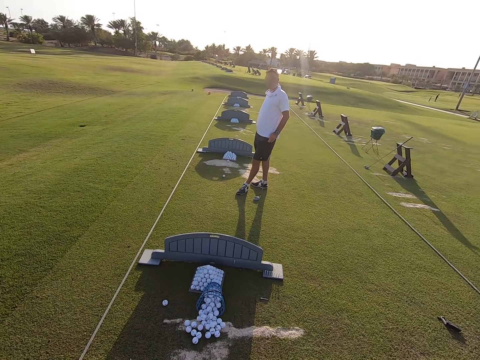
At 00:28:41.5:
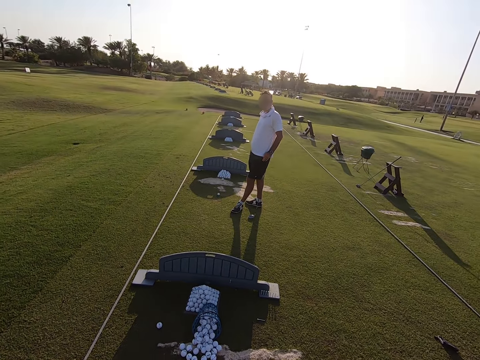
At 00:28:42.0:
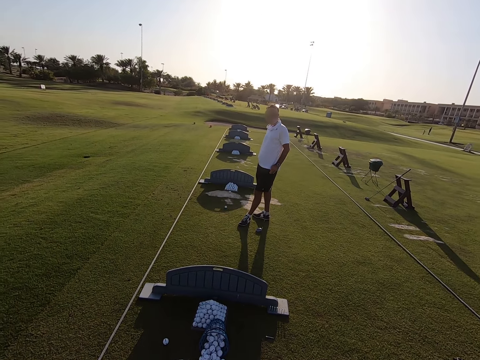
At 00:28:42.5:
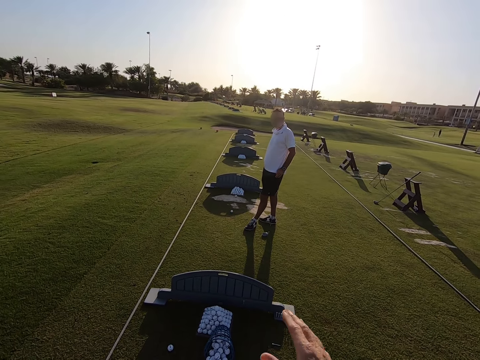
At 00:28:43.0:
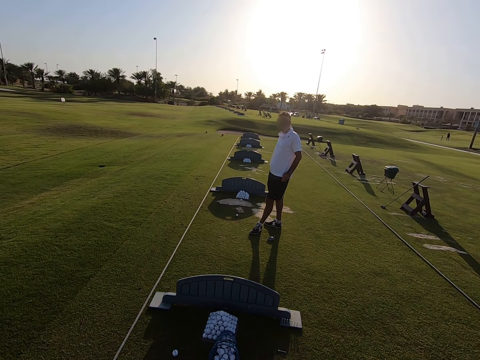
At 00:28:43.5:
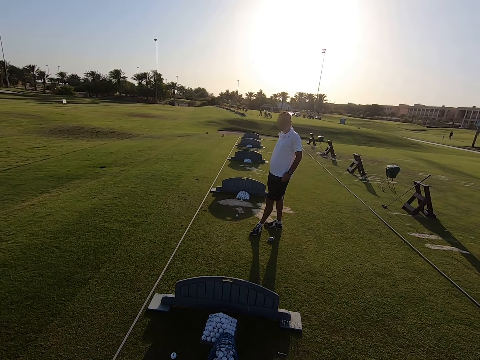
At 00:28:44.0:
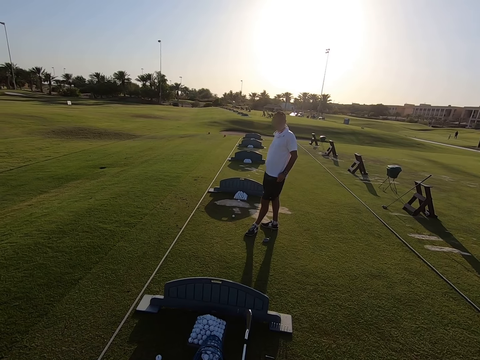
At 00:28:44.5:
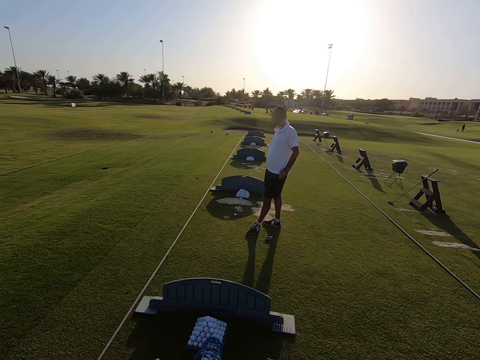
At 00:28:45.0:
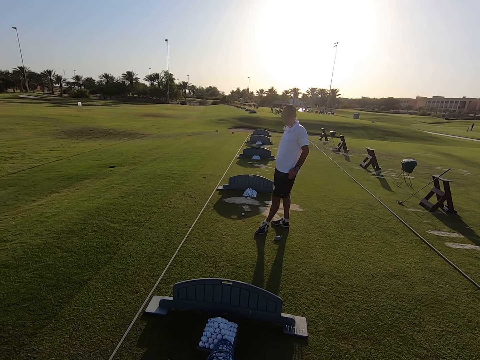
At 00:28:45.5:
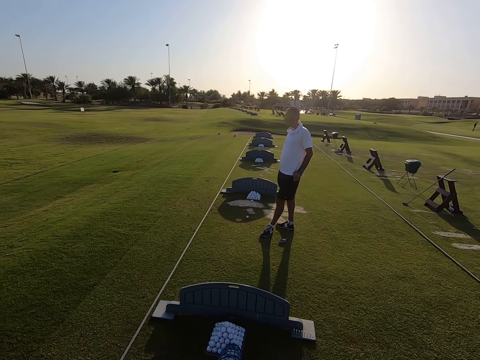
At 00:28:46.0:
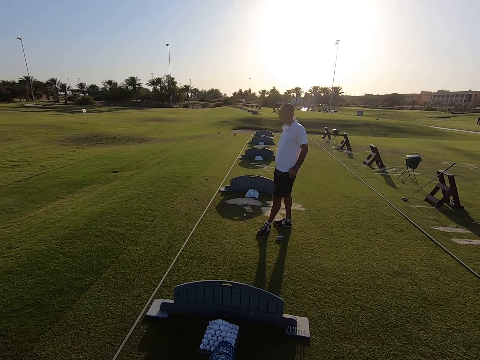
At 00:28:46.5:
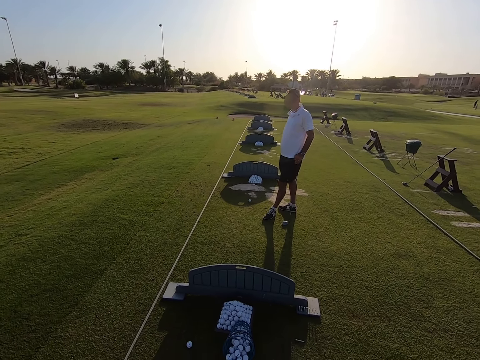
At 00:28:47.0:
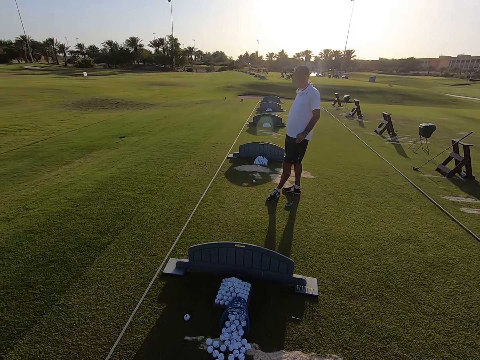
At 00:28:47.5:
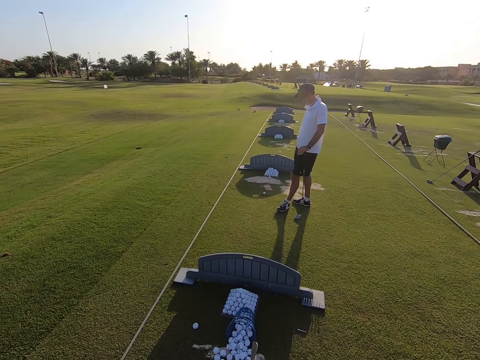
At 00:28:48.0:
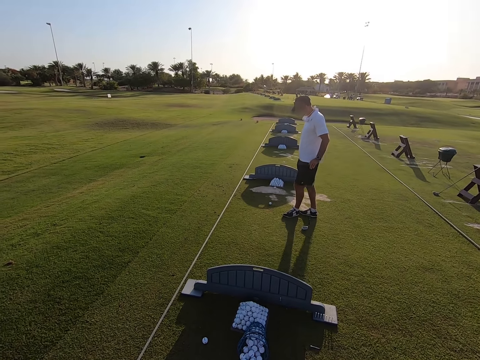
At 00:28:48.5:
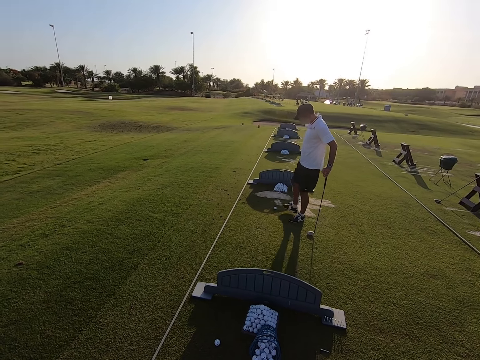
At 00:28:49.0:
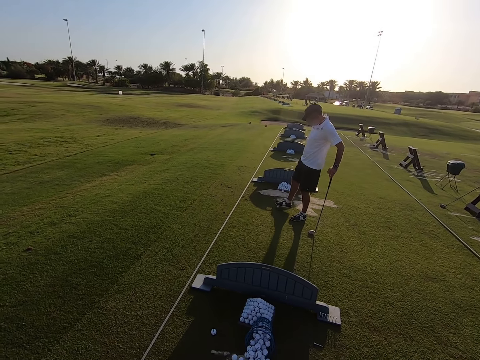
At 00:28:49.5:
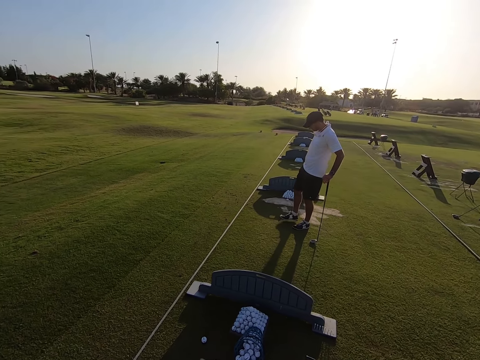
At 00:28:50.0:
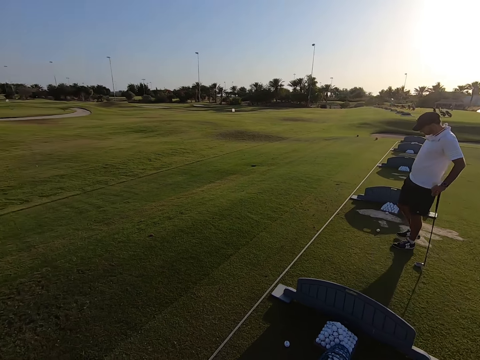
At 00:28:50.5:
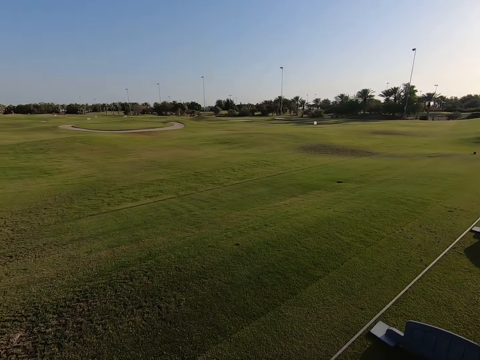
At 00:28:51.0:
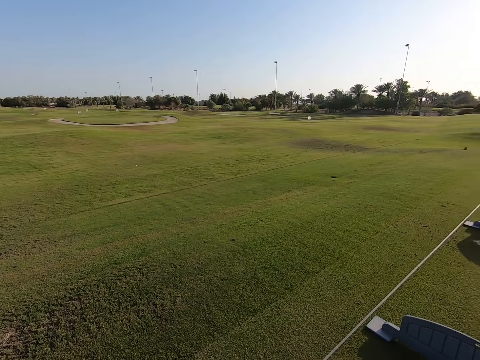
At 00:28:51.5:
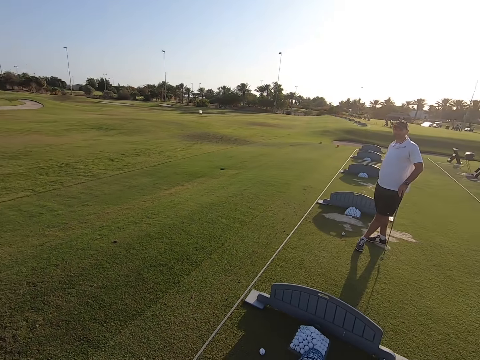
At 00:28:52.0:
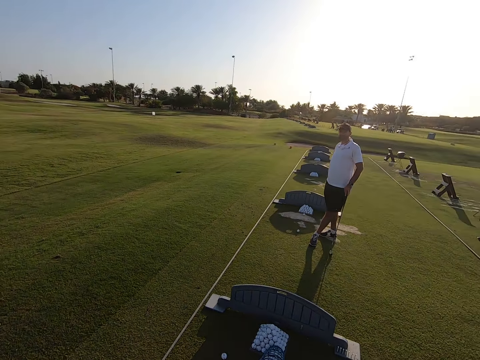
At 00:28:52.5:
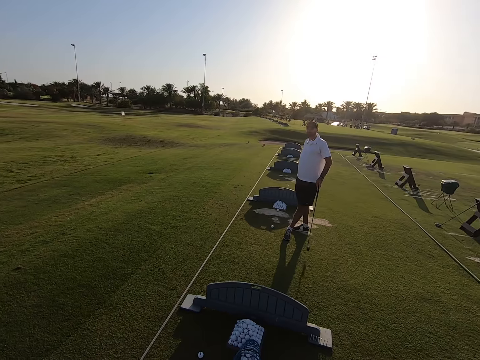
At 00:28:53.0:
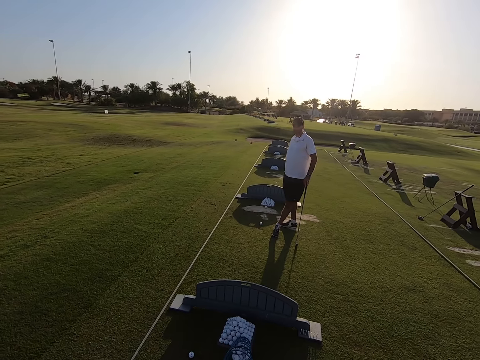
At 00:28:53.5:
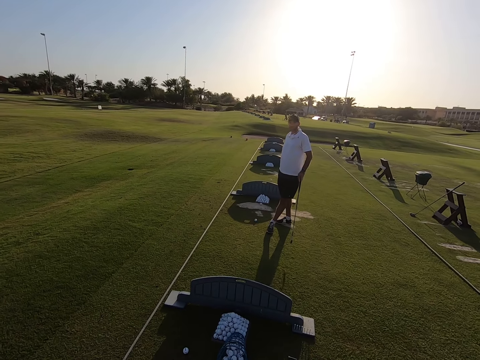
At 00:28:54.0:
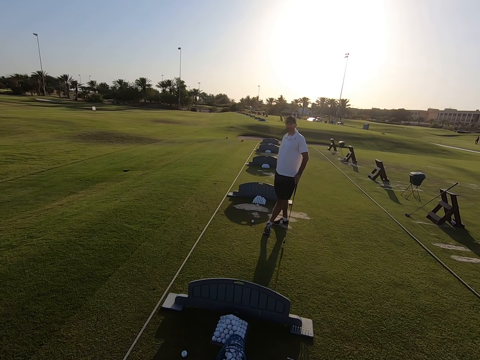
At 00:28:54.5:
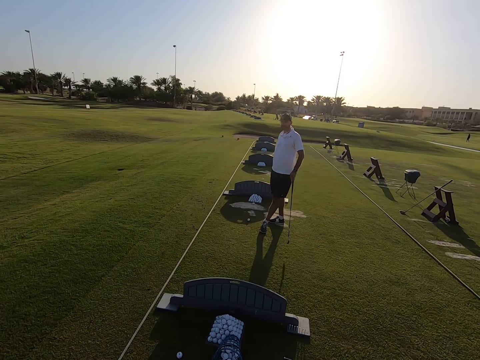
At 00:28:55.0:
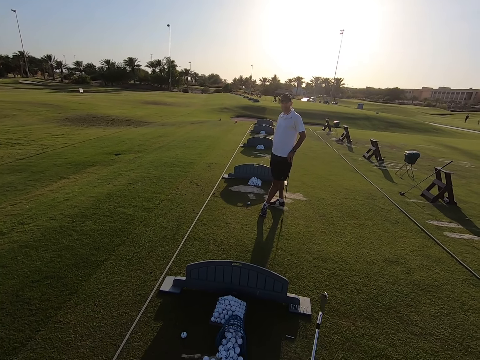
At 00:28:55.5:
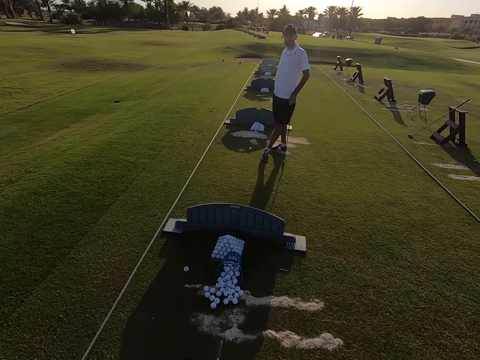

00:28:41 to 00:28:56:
A person rolls the golf ball with a foot. The camera wearer stares around the golf field.

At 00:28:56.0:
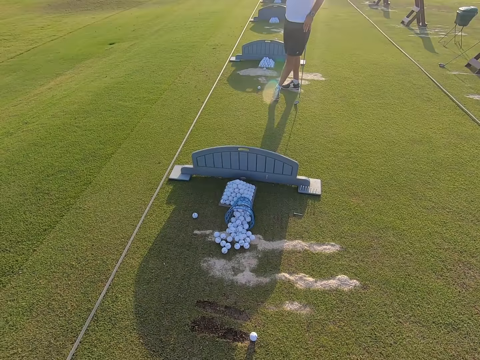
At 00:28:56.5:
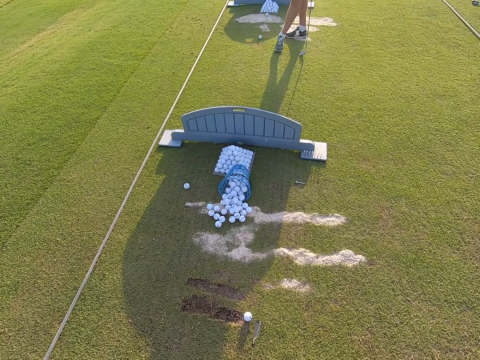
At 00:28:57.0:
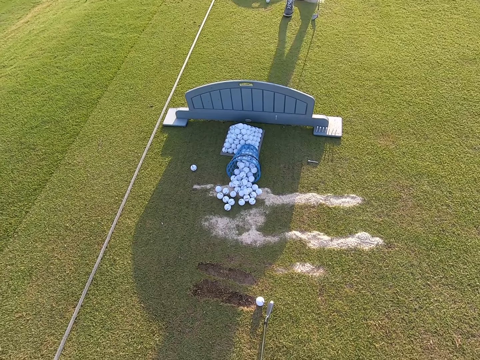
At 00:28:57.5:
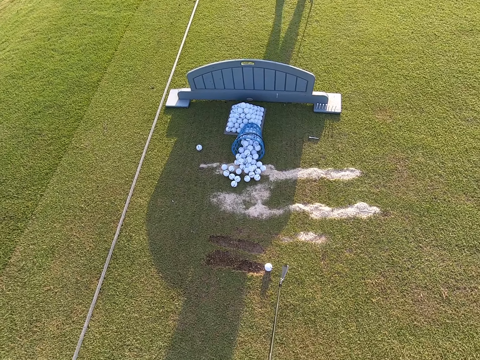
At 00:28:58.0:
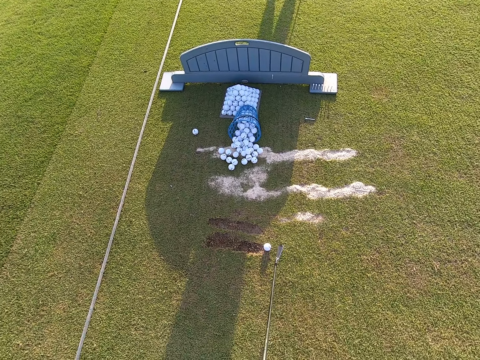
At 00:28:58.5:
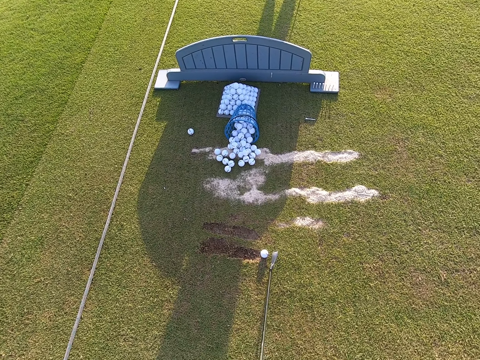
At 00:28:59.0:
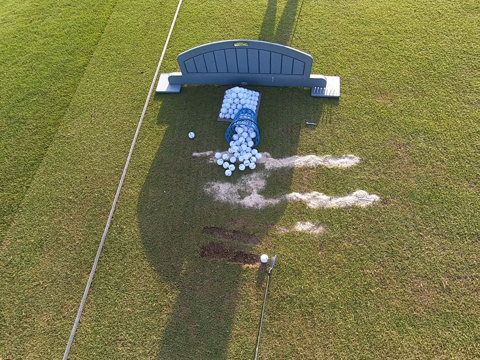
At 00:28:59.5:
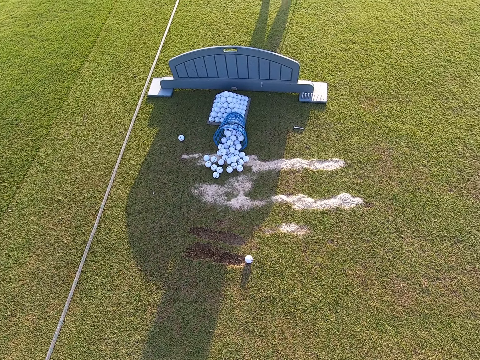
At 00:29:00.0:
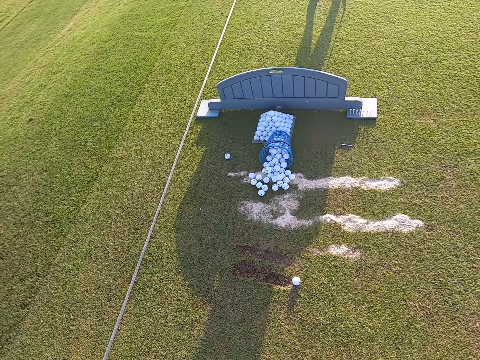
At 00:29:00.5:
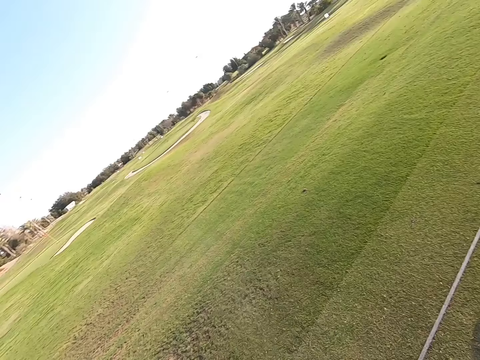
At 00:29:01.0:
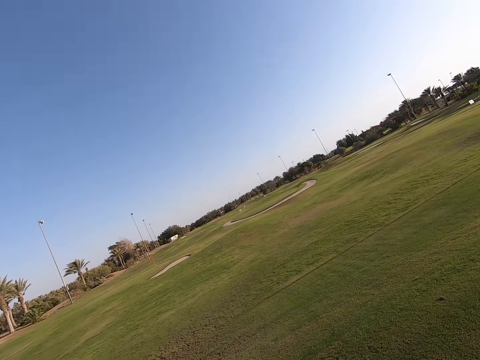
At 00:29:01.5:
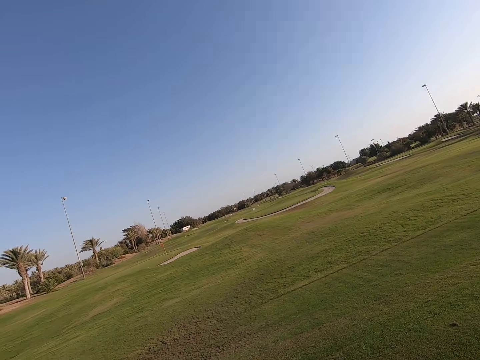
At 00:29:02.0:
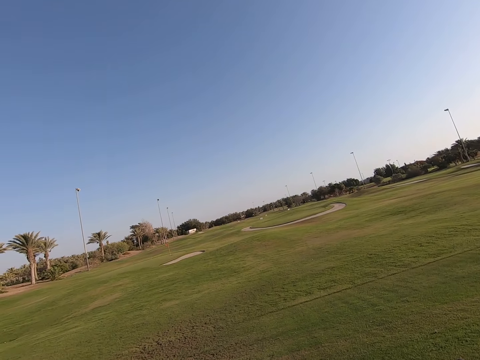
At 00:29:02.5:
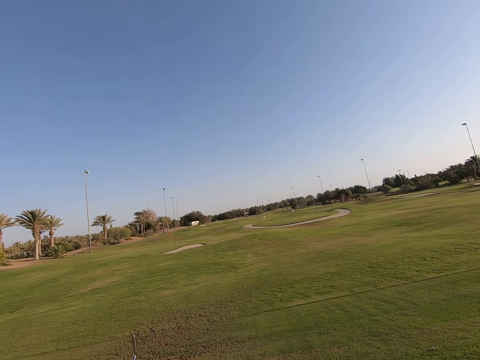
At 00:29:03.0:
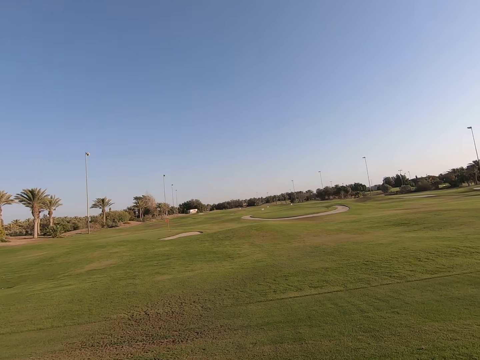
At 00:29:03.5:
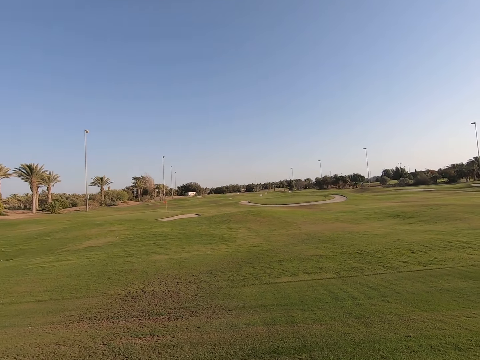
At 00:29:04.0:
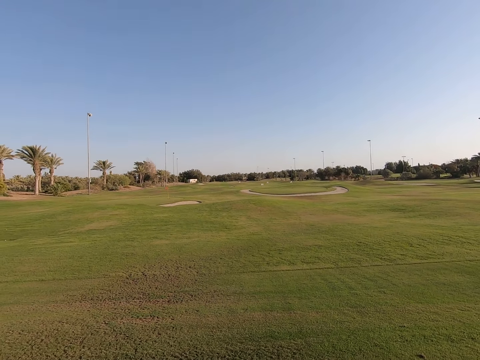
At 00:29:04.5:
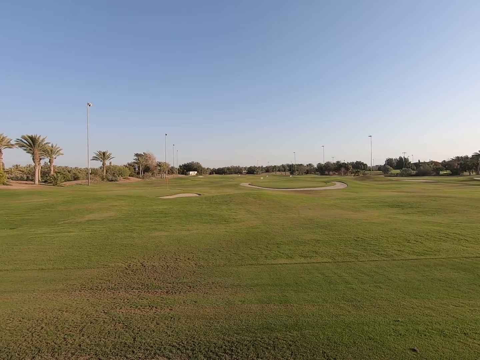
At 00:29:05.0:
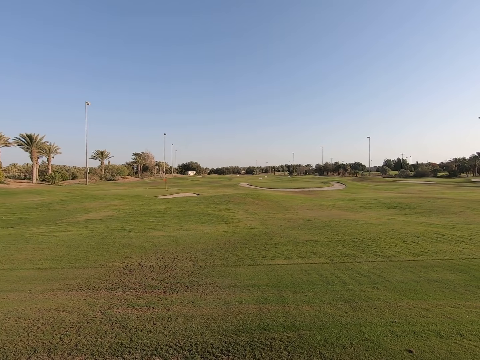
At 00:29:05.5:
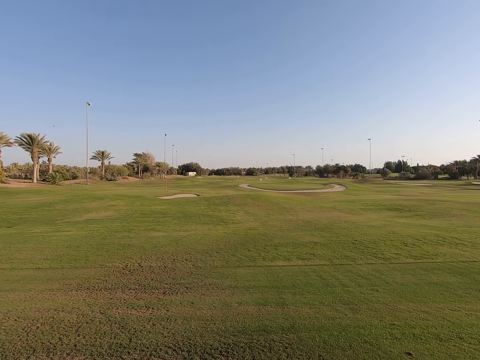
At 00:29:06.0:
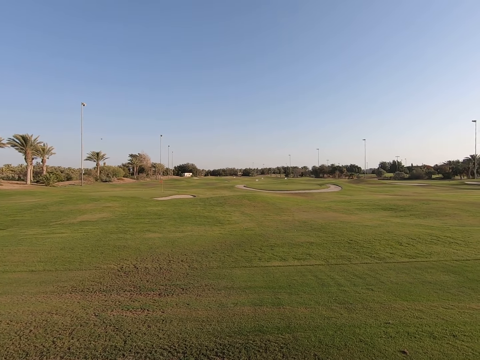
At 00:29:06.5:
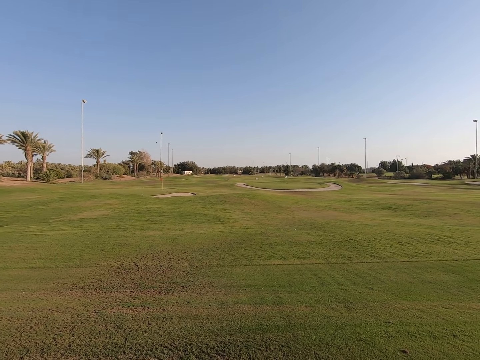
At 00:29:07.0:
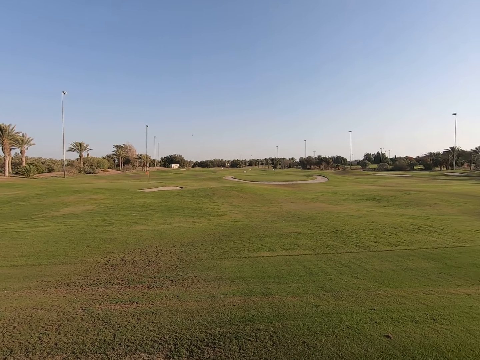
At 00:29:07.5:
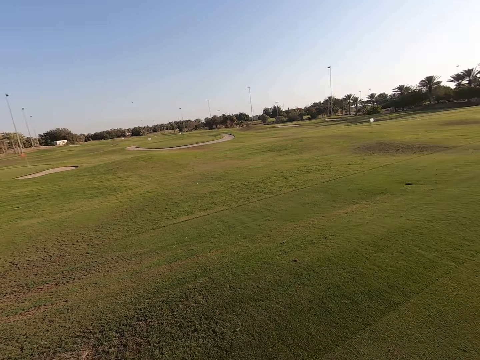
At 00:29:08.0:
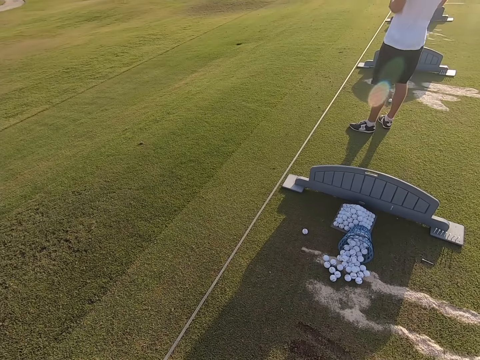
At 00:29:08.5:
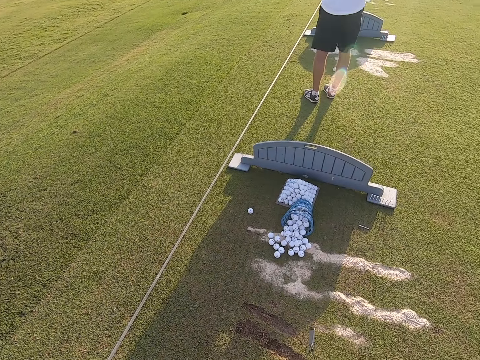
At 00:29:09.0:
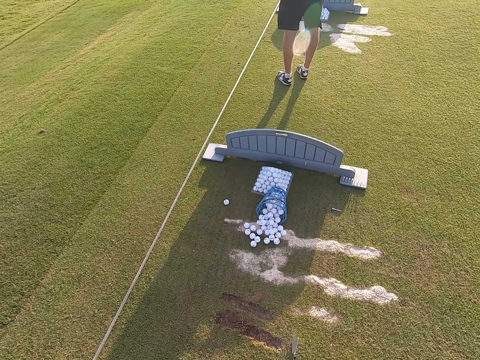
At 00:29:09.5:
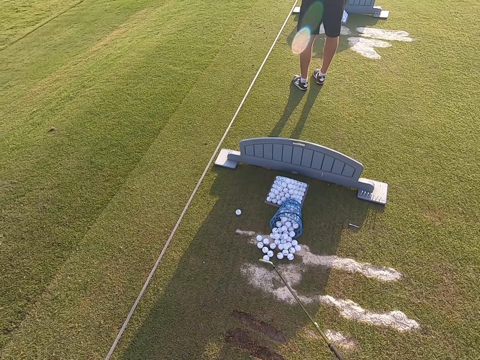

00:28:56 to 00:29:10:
The camera wearer plays the game. They shoot the golf ball to the side. They stare around the golf field.
